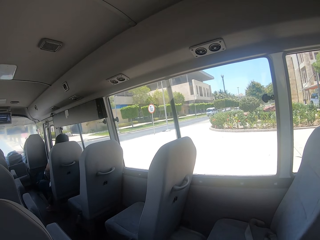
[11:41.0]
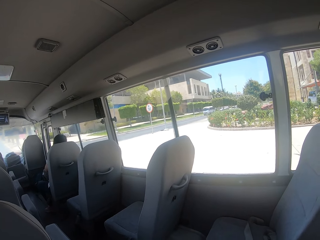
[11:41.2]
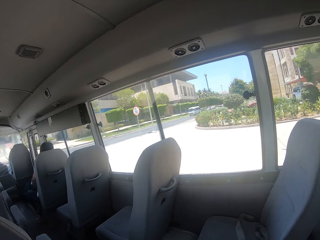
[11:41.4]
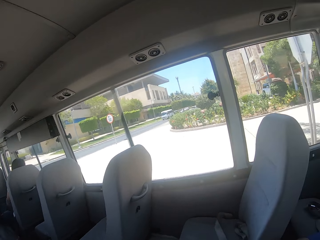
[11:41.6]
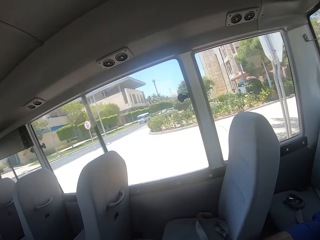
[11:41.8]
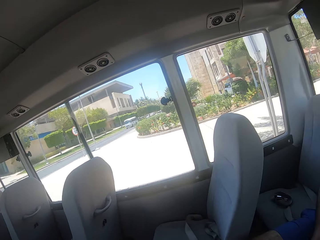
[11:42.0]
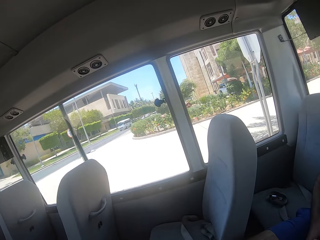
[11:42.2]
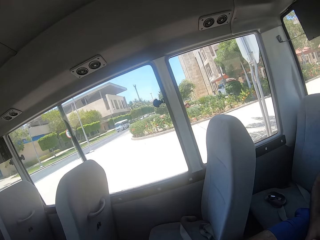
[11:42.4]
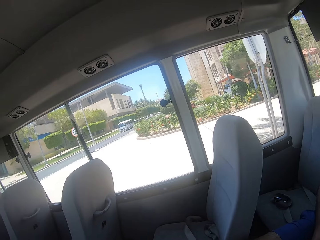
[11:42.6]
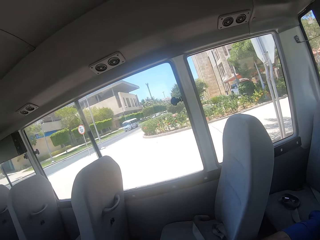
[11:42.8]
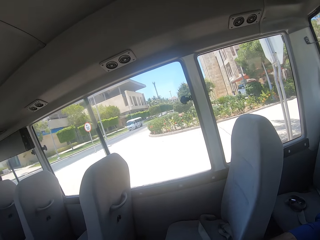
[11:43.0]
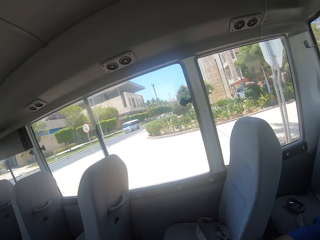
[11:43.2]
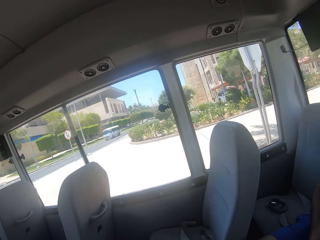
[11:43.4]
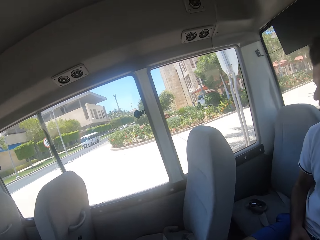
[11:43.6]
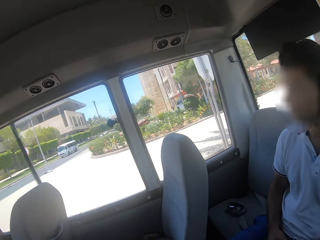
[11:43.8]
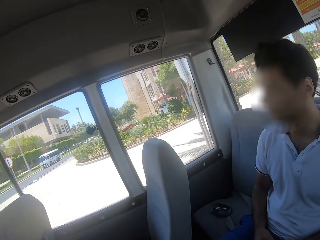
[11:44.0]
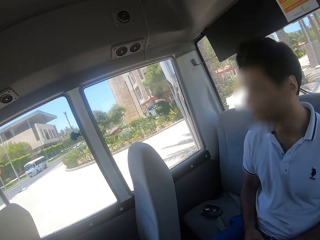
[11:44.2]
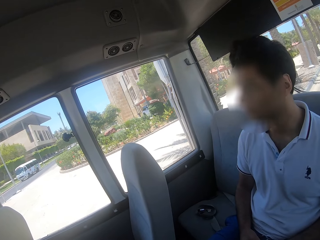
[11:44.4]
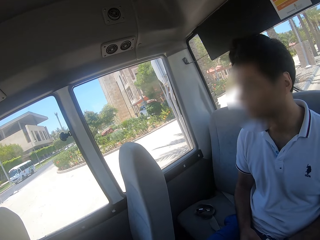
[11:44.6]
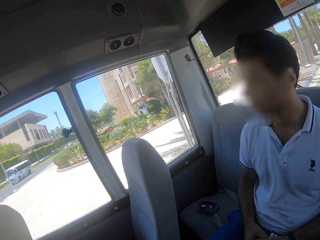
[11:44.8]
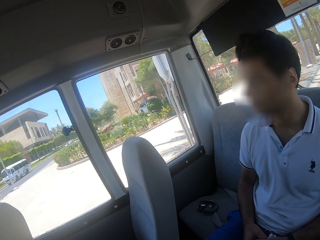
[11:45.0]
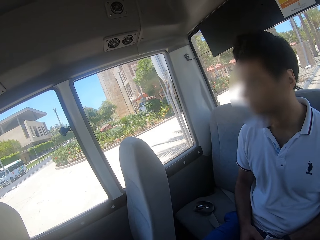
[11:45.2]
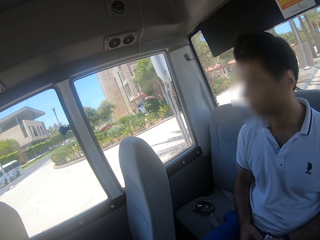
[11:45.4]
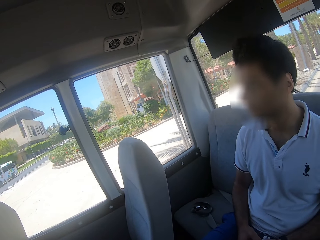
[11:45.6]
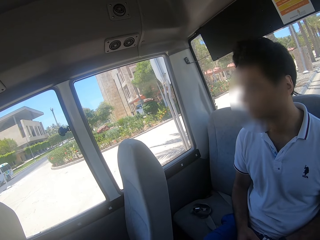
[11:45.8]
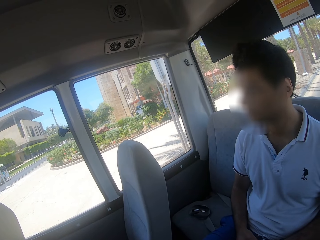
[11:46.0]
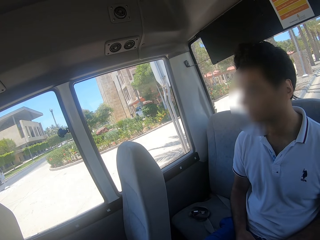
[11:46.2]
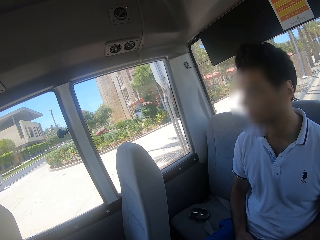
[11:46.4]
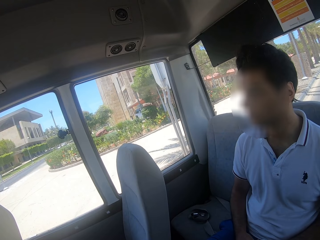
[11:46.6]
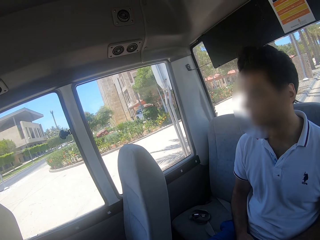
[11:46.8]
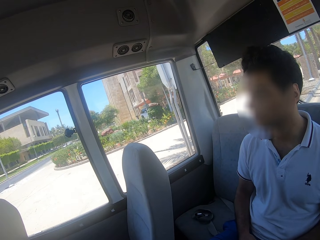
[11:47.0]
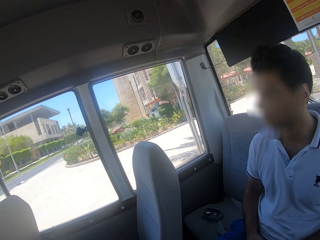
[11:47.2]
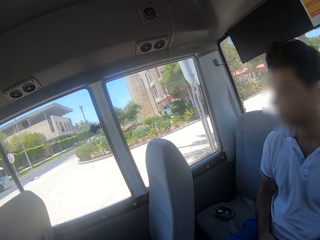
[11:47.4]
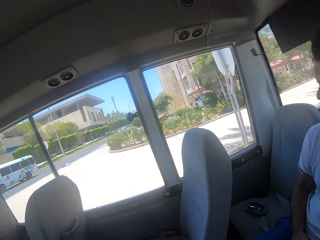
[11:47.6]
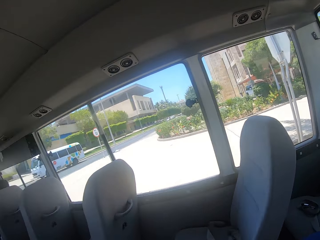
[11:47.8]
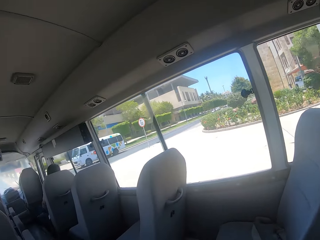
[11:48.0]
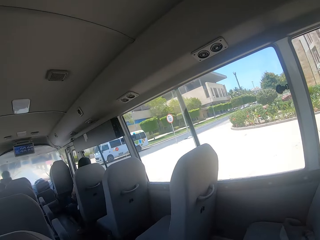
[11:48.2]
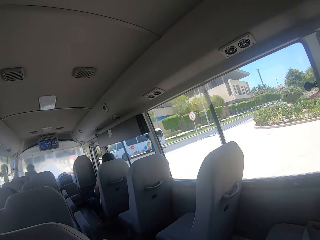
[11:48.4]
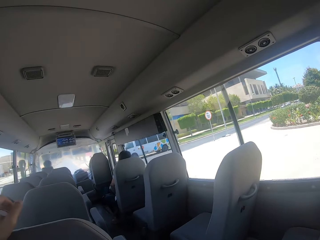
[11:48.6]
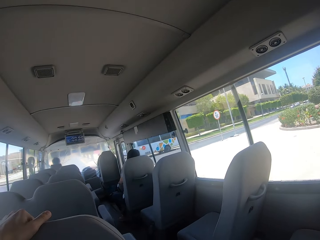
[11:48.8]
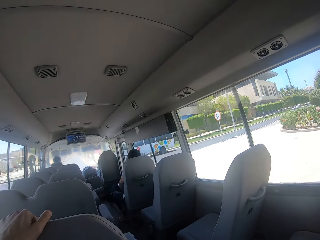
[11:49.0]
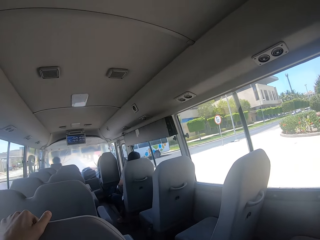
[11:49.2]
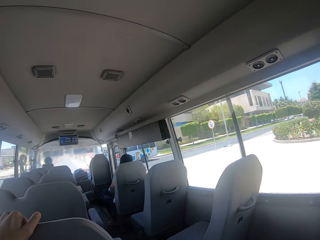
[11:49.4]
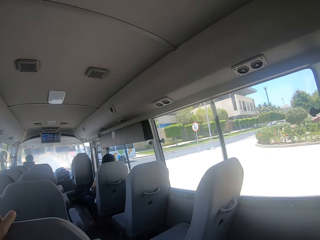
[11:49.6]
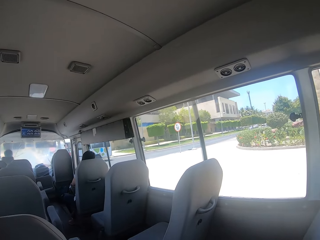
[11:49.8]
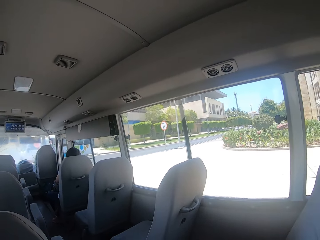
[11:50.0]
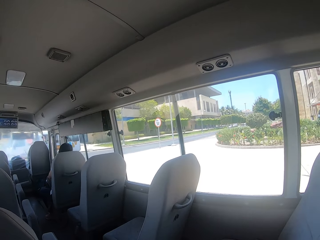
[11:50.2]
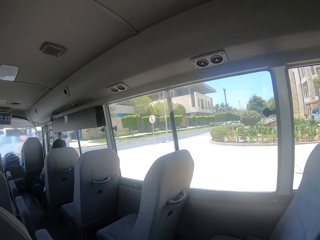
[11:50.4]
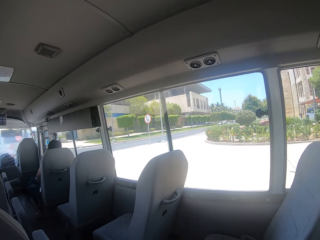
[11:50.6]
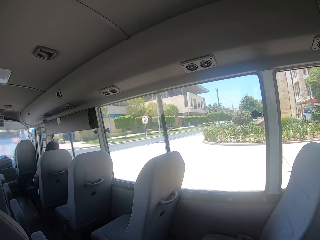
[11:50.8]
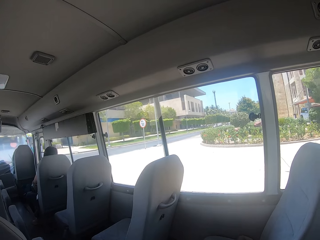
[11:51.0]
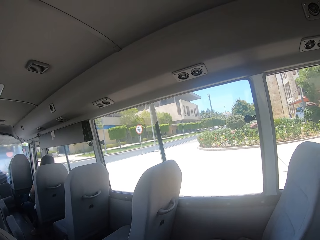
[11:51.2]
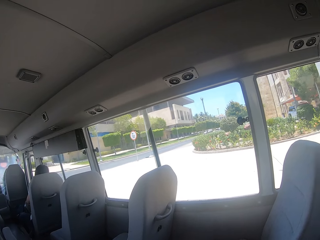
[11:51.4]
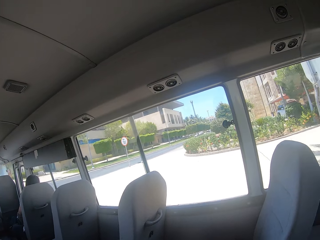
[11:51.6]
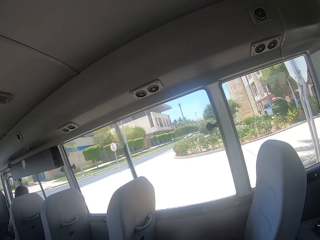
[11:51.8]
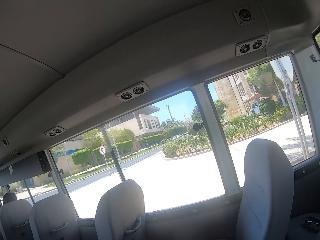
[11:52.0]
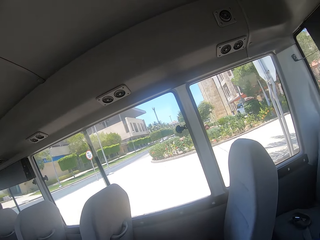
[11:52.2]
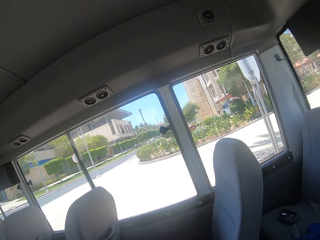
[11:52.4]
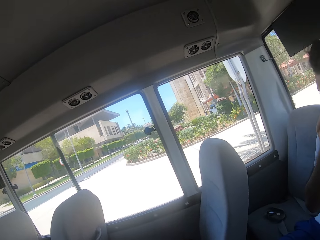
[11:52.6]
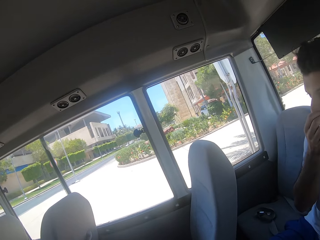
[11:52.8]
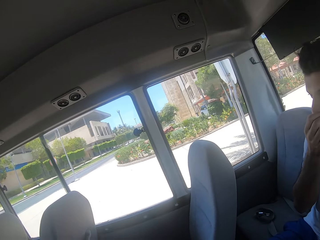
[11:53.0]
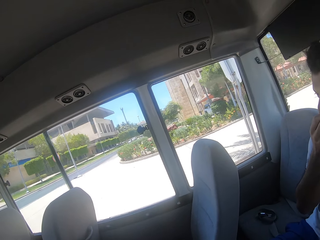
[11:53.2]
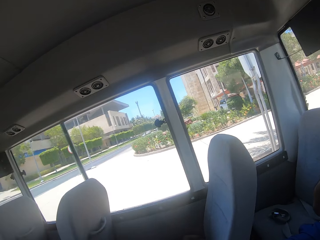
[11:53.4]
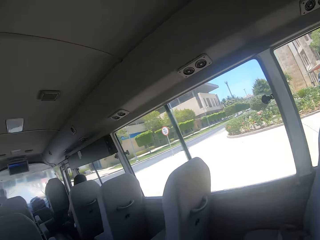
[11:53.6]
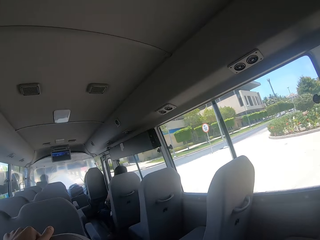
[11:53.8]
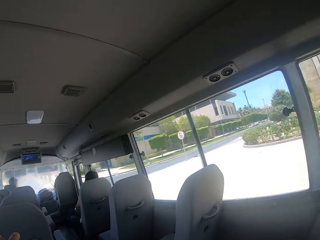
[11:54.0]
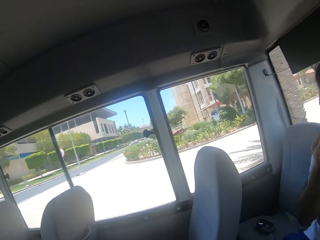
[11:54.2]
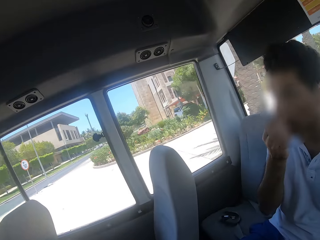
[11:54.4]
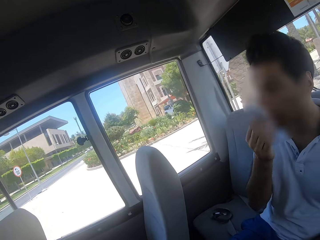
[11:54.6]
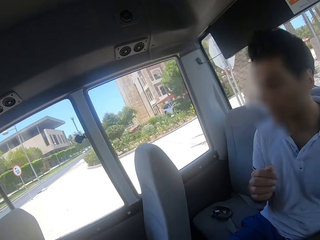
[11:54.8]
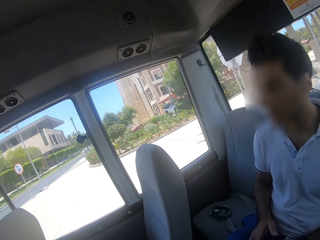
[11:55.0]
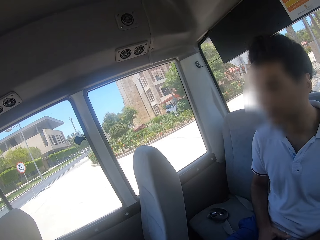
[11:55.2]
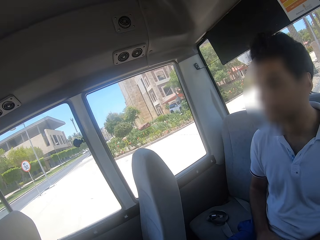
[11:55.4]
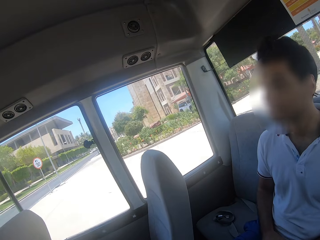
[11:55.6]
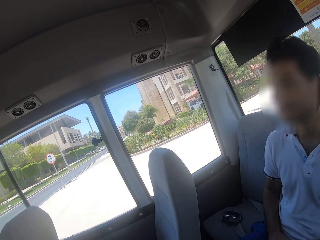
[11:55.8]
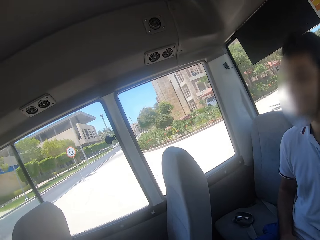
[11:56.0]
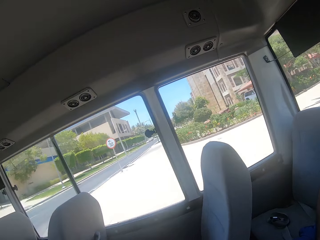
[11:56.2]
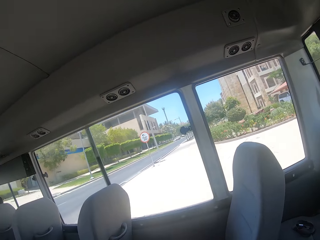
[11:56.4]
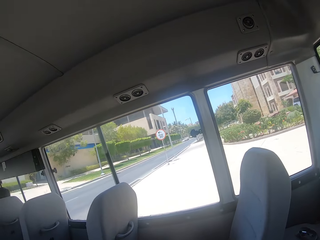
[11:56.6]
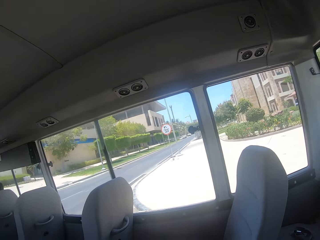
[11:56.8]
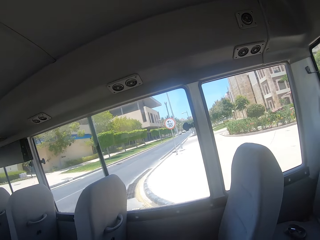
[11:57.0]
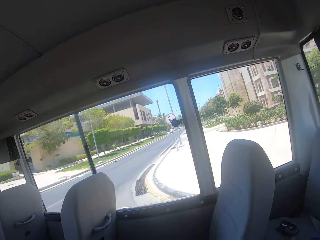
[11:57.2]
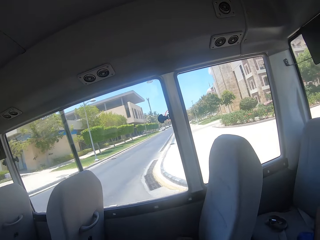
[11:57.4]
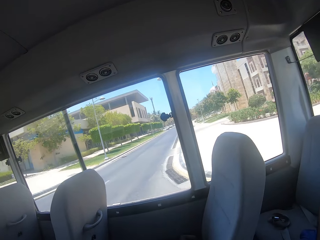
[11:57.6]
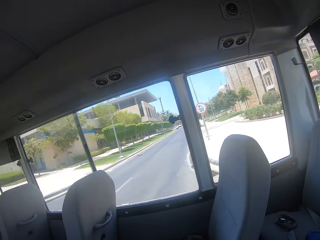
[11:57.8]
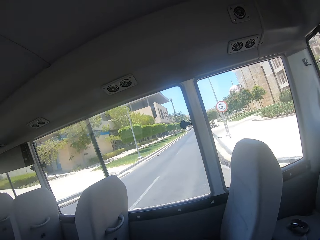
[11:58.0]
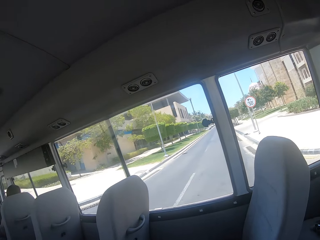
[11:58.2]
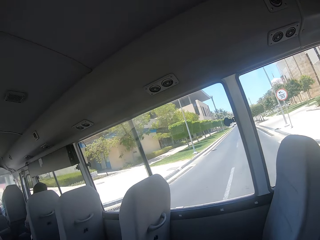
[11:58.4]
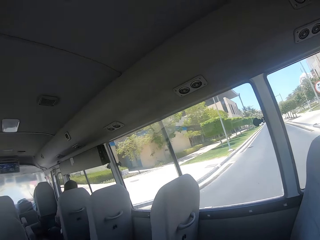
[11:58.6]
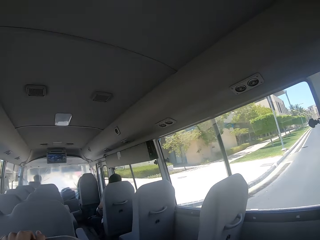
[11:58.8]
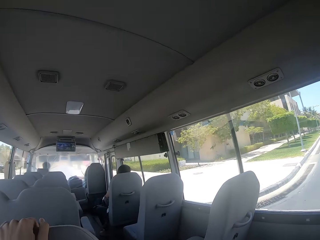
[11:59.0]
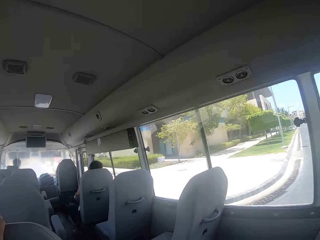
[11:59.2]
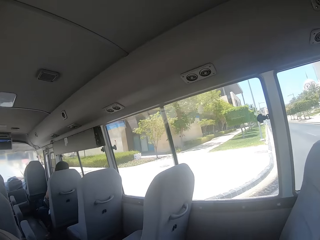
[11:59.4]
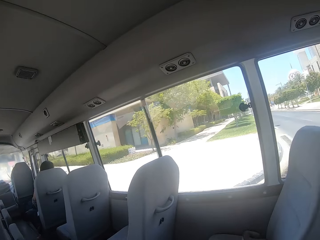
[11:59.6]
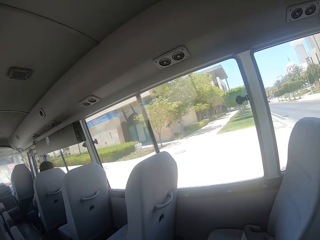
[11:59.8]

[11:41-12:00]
The camera wearer looks at the man. The man touches the face area.

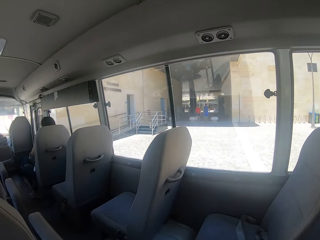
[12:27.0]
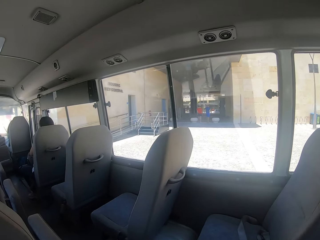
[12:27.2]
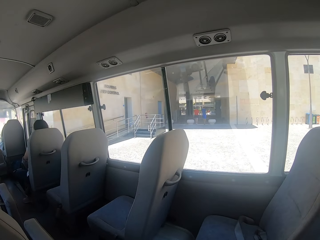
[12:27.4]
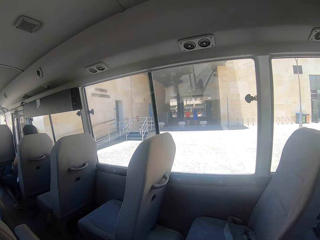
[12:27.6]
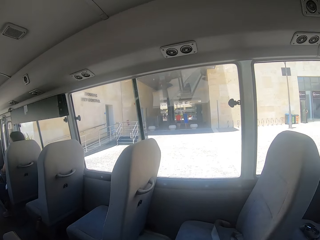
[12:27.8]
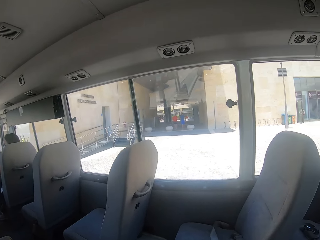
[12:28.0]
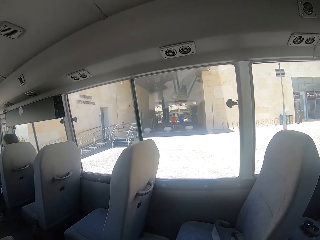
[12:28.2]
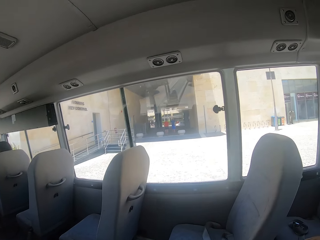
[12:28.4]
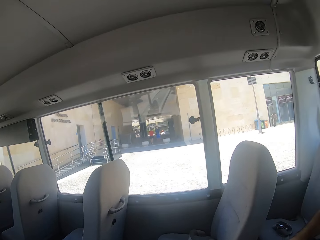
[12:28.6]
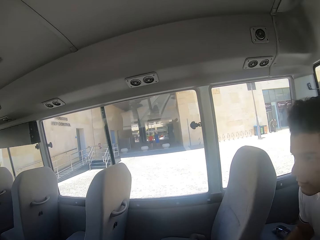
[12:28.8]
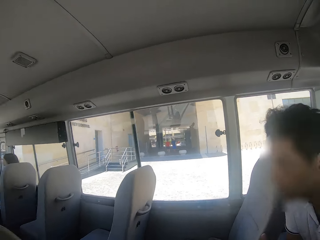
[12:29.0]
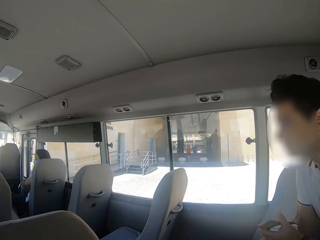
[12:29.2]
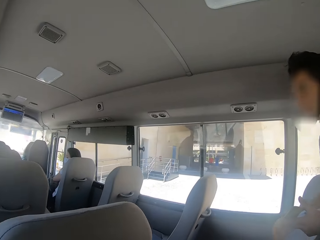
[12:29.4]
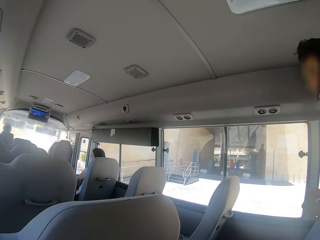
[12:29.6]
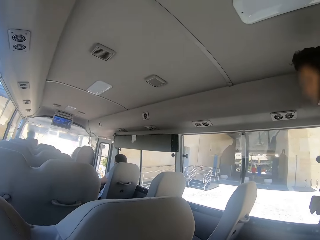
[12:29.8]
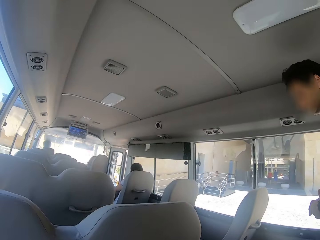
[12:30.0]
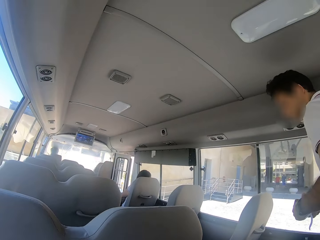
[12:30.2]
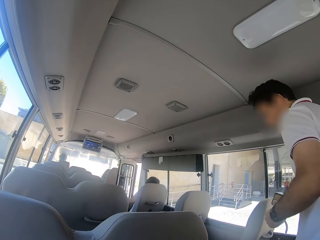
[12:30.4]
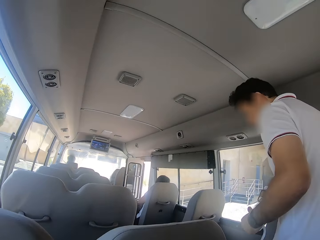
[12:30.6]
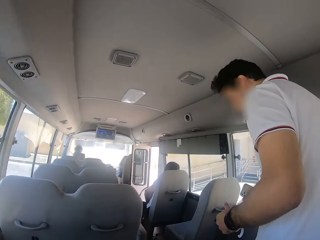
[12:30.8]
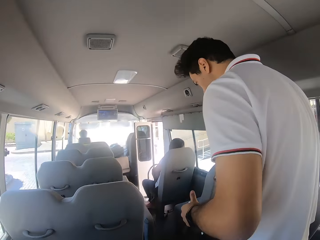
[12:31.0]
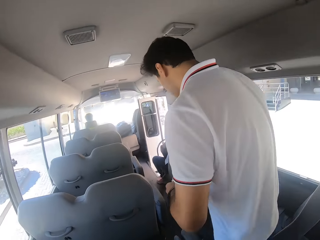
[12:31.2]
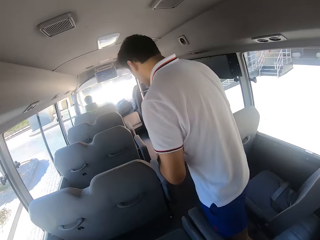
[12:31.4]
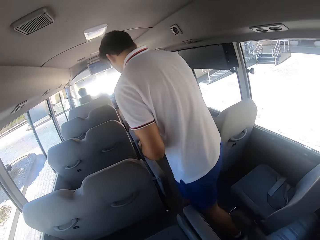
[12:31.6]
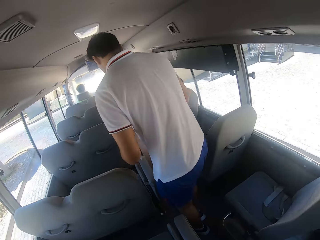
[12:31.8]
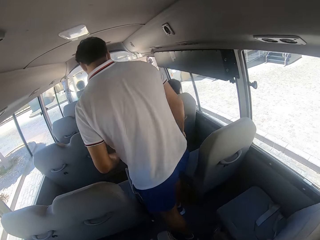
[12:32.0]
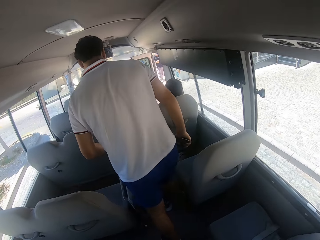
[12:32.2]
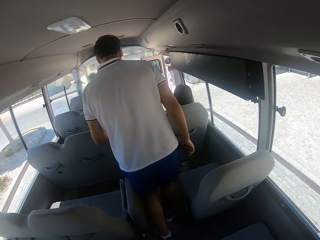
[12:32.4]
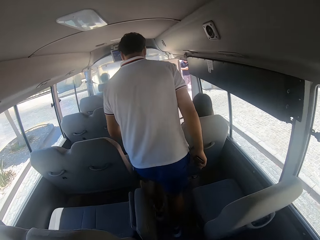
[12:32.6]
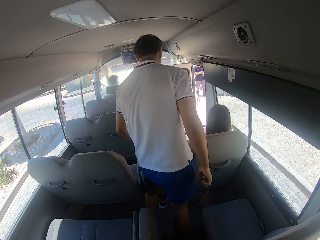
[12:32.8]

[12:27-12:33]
A man stands up. The man walks in the bus. The camera wearer stands up. The man walks out of the bus.
